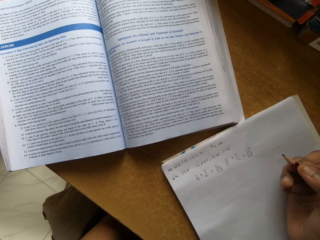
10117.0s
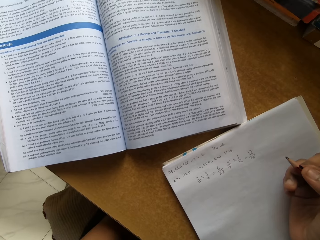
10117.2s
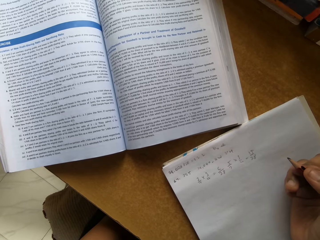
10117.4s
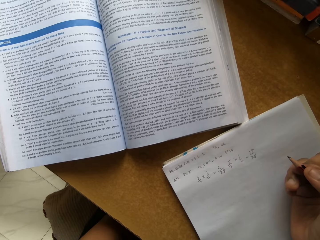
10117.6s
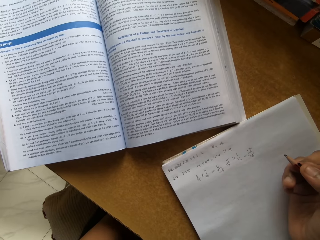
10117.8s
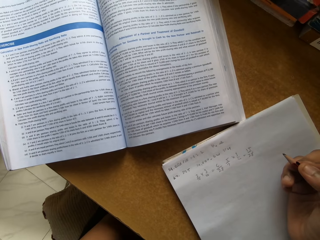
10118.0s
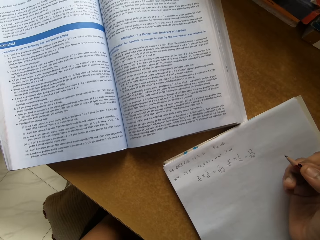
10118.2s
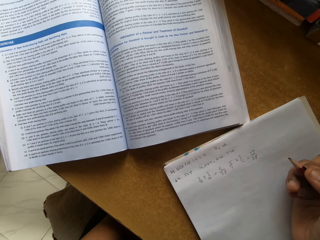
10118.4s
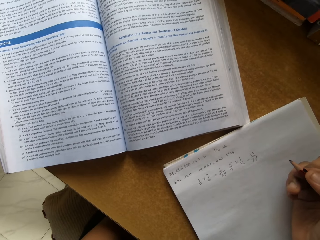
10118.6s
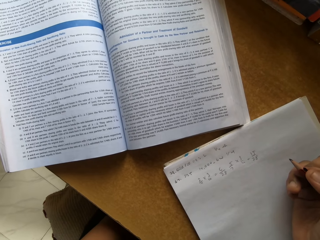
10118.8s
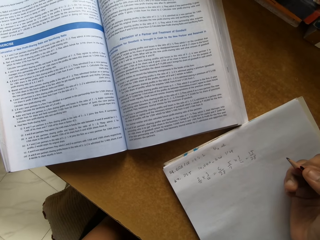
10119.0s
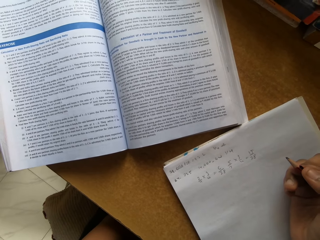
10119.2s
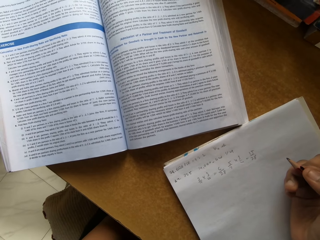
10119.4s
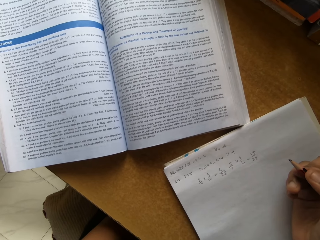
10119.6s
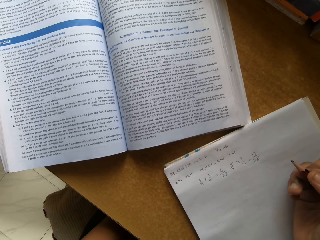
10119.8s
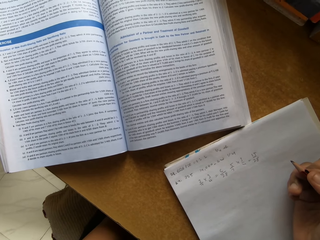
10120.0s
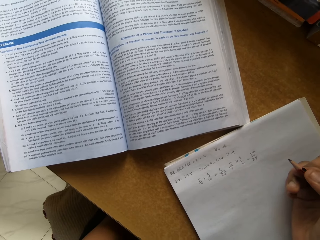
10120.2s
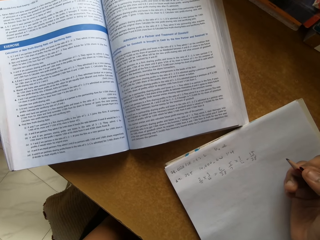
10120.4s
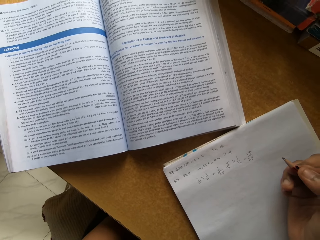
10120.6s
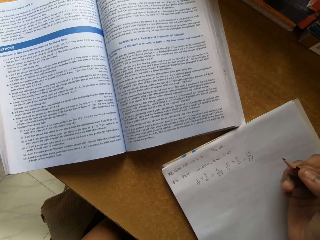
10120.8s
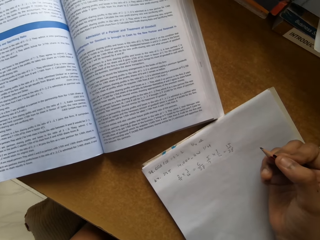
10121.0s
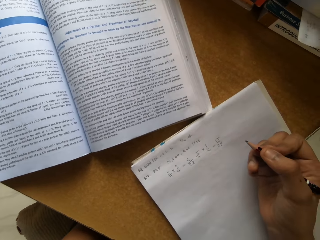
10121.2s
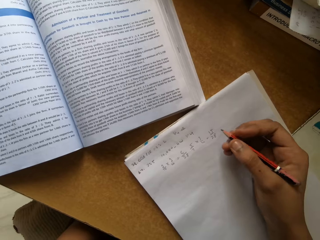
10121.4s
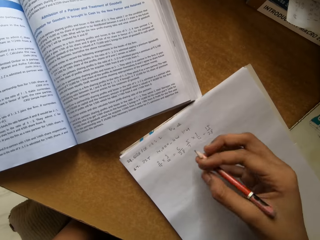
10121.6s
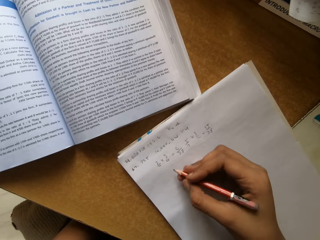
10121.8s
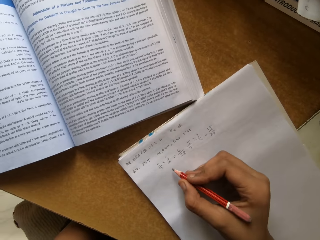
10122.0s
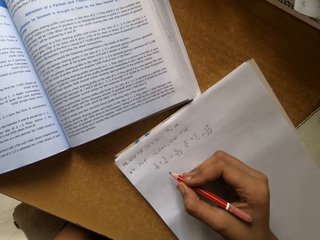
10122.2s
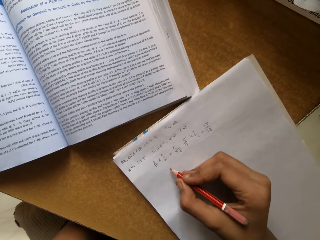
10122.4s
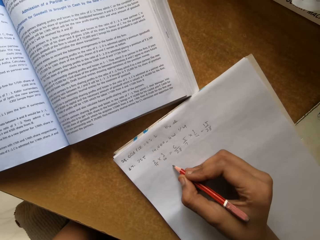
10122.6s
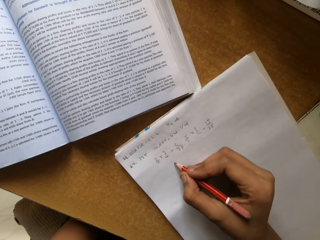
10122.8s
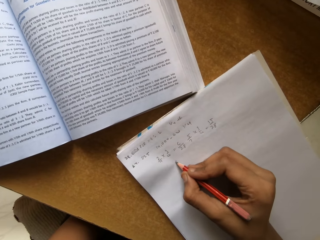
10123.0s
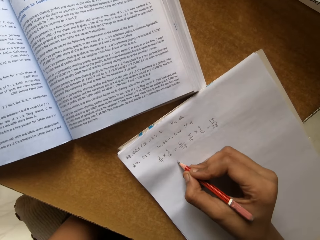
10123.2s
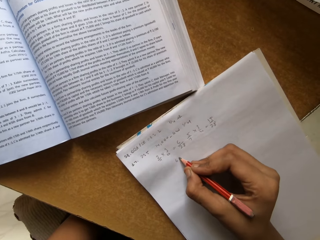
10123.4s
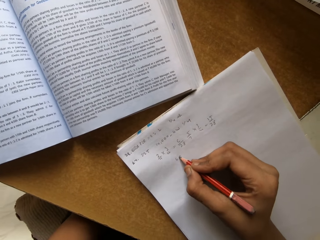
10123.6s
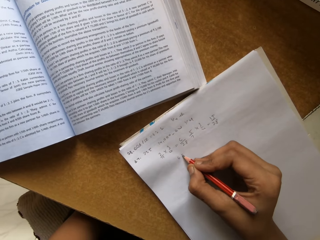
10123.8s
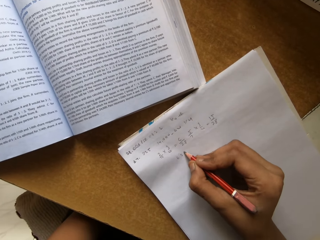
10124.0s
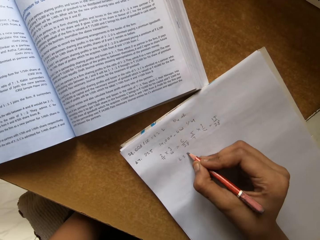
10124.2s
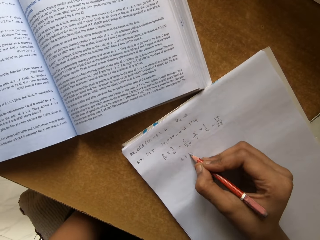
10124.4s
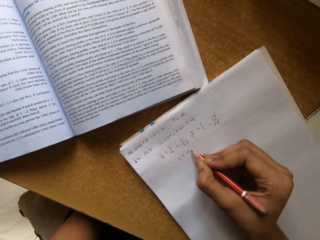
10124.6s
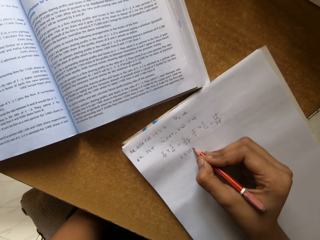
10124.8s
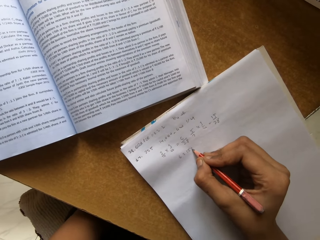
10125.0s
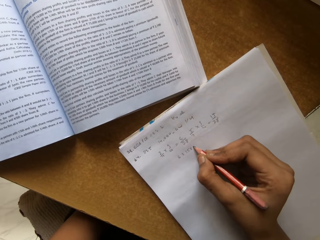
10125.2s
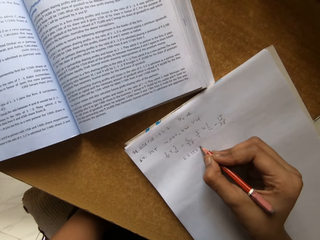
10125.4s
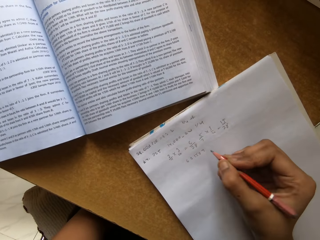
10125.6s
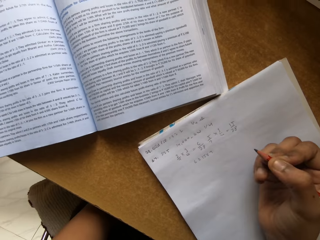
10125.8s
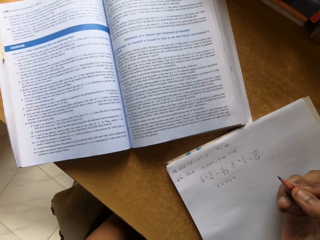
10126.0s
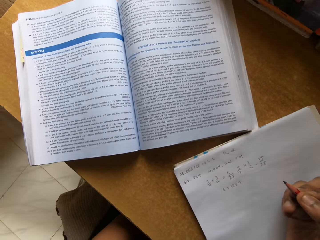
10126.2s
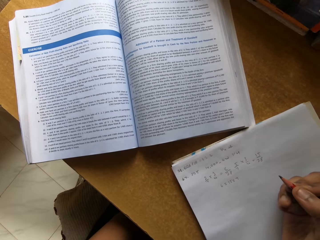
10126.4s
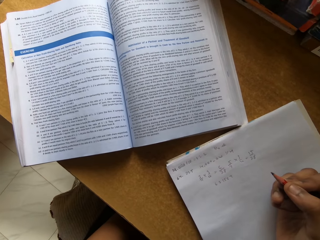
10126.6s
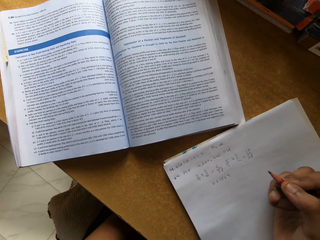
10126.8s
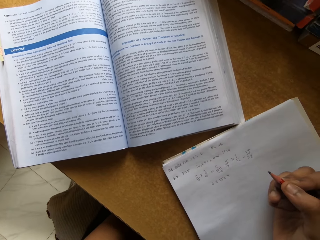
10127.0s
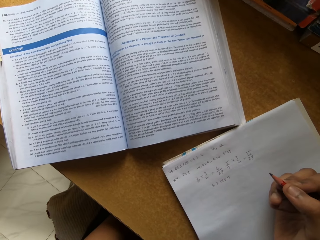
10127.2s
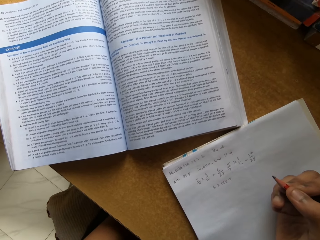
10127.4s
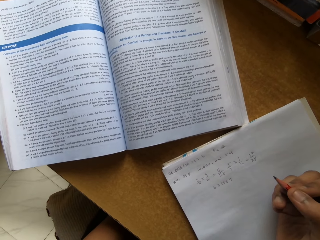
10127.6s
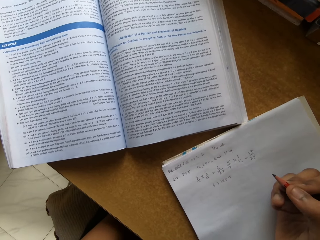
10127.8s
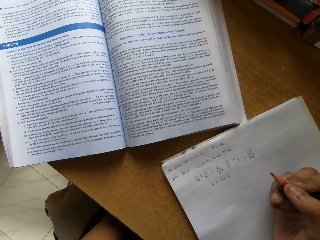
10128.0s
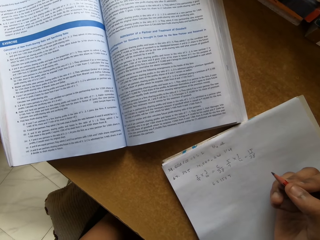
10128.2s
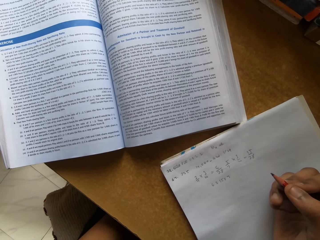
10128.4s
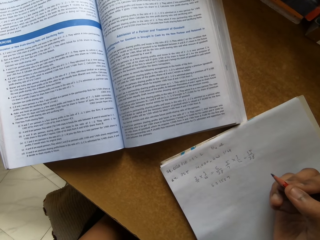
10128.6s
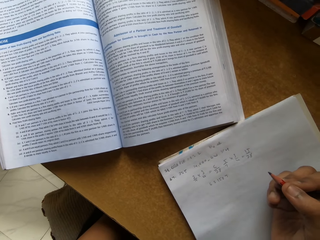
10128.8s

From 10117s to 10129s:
The camera wearer writes on a paper with a pencil. They read from the textbook.

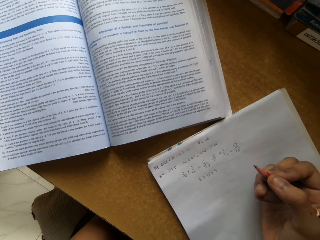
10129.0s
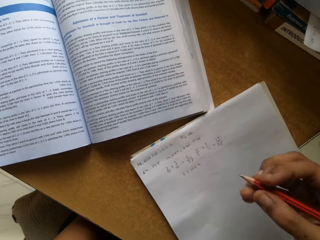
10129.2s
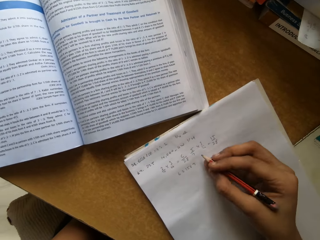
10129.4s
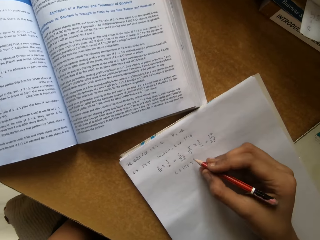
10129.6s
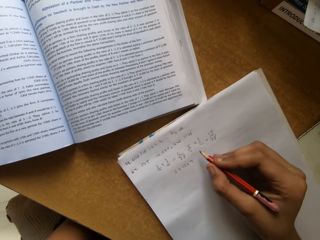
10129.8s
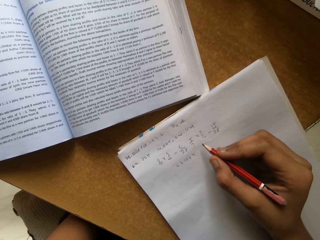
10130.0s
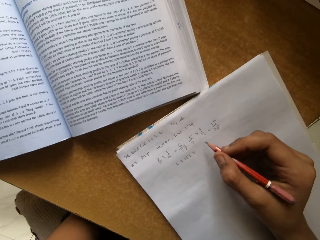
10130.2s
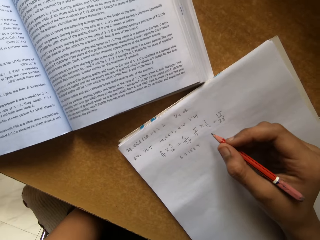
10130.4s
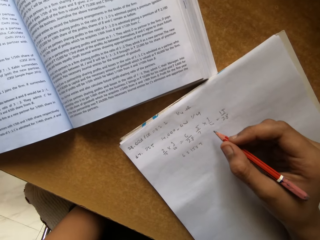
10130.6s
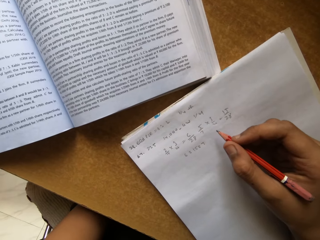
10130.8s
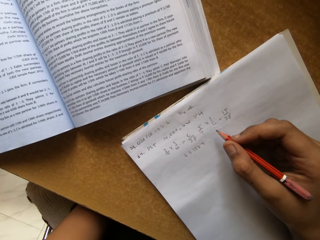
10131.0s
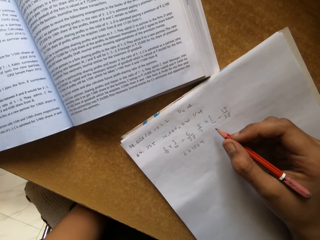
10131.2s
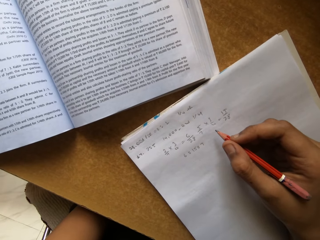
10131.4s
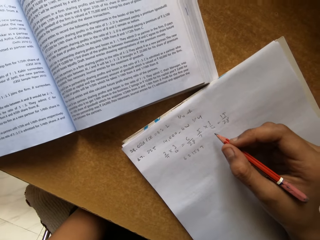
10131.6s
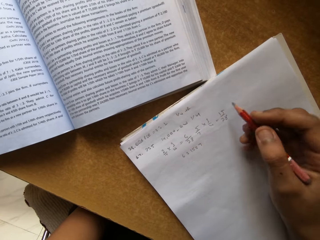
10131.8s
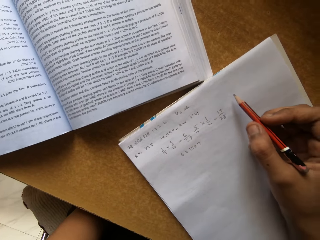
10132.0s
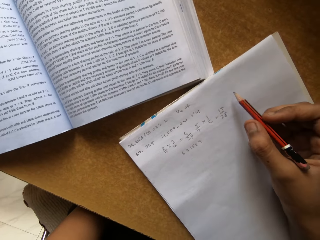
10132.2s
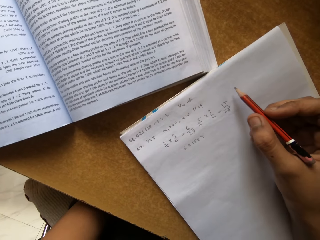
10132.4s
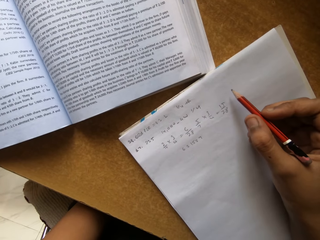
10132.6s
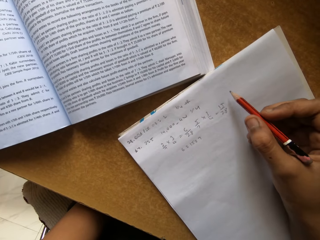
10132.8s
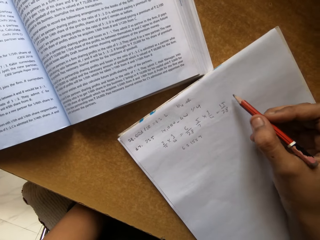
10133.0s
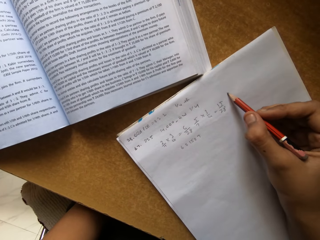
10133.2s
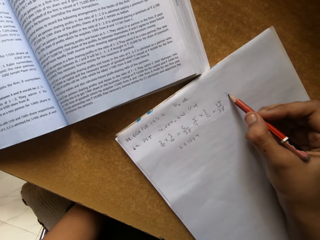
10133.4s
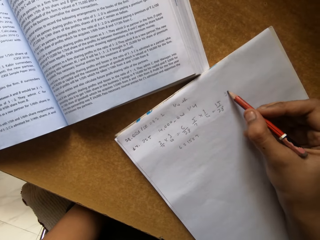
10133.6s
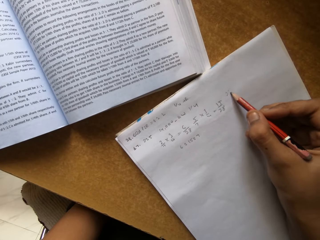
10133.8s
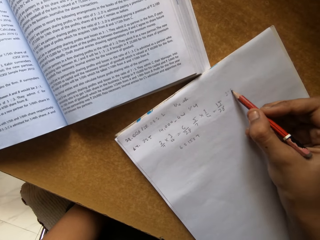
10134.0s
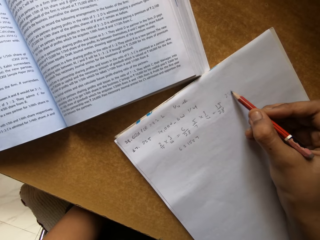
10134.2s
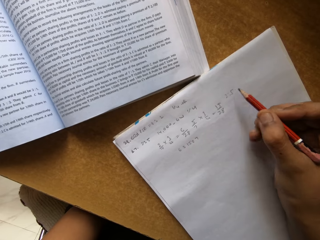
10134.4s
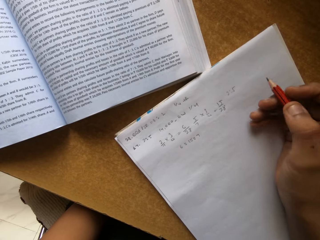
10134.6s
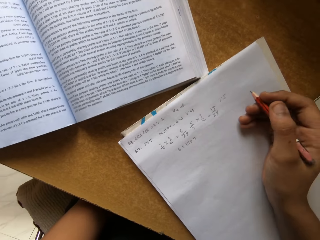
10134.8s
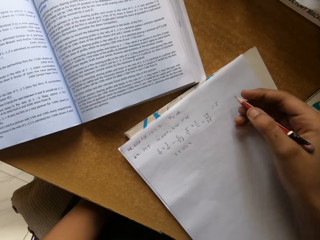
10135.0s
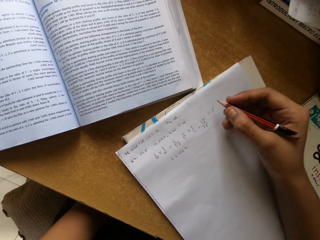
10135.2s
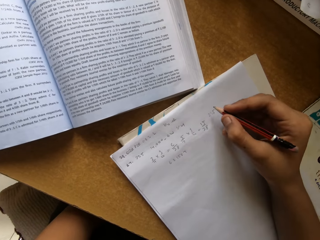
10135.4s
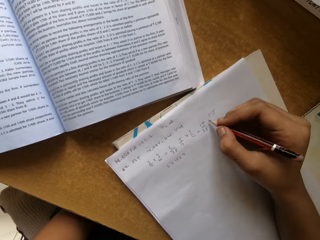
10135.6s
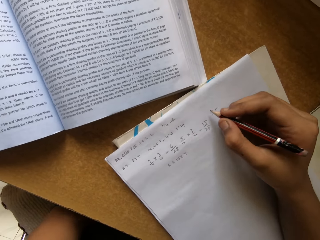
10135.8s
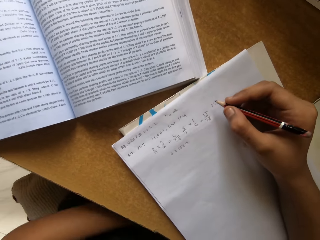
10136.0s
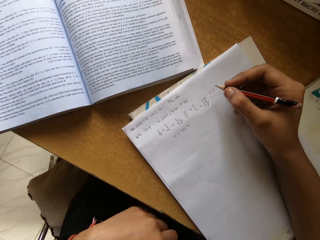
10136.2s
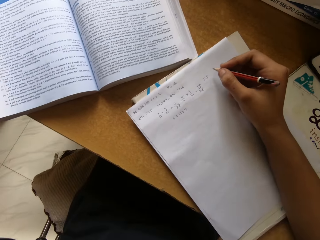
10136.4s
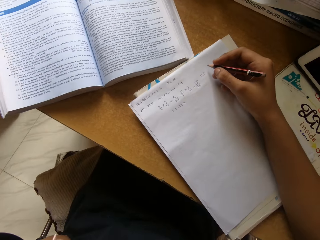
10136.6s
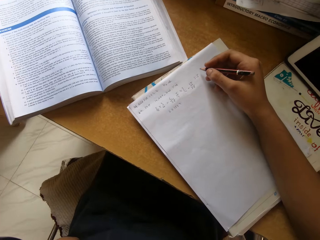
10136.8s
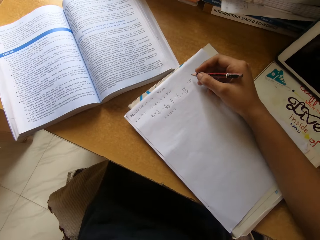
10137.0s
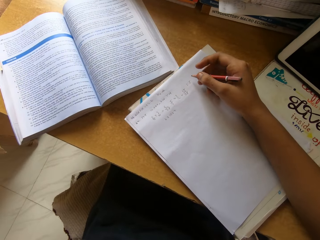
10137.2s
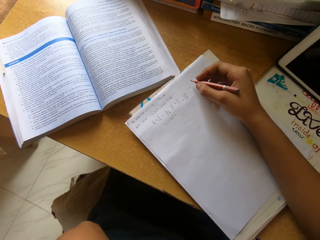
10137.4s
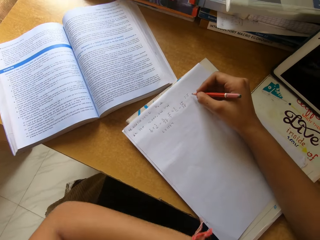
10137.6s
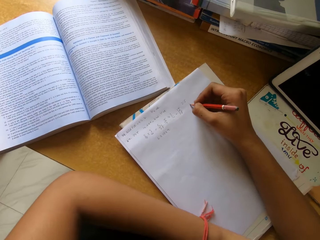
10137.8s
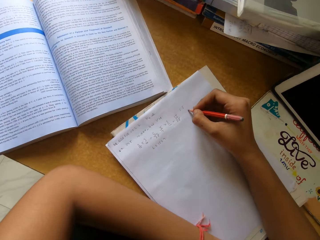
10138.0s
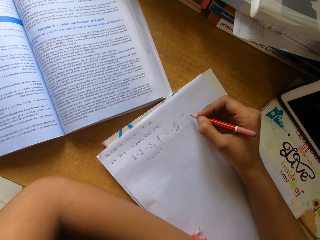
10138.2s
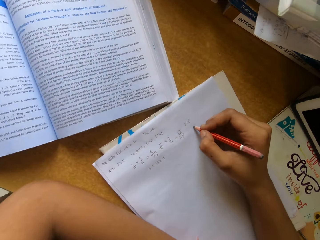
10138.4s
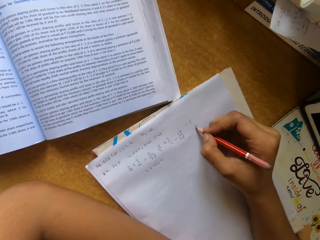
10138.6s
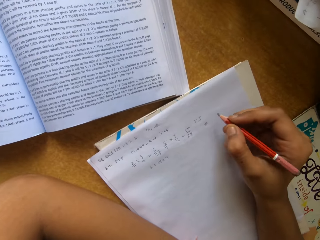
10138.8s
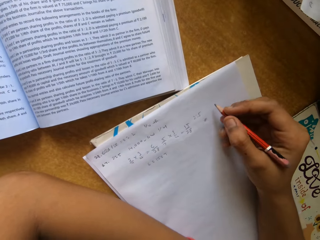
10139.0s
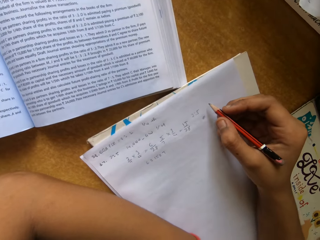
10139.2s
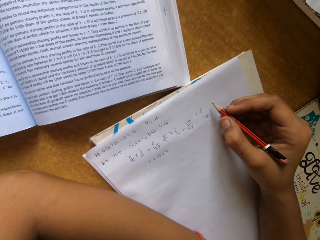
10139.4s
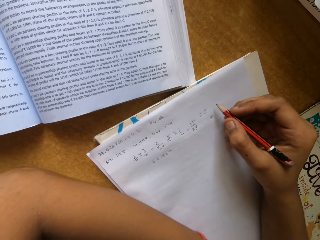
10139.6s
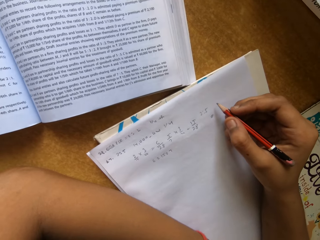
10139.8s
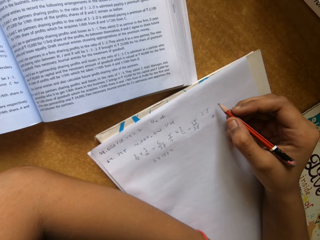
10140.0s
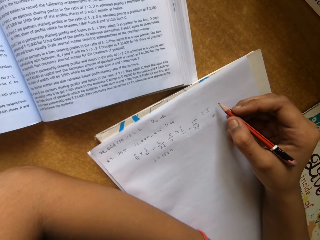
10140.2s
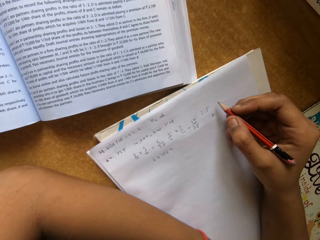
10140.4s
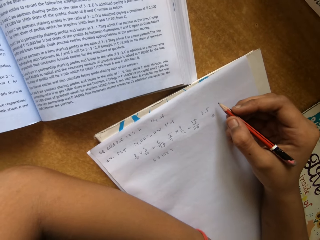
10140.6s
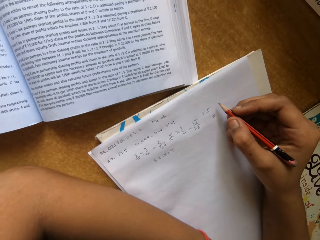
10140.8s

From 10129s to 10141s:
The camera wearer writes with a pencil. They write on a paper with the pencil.
